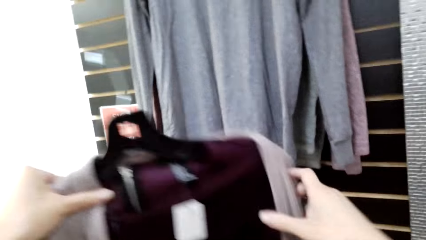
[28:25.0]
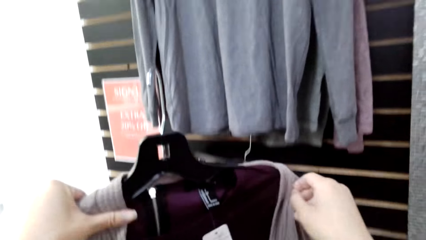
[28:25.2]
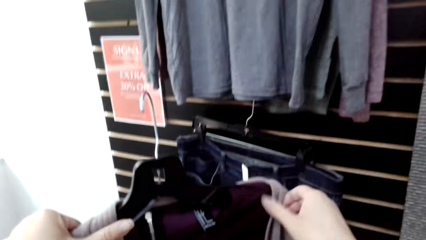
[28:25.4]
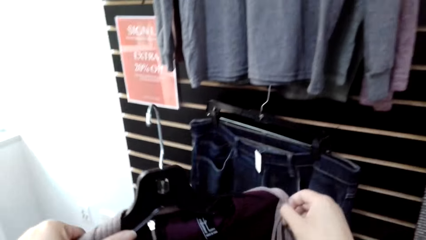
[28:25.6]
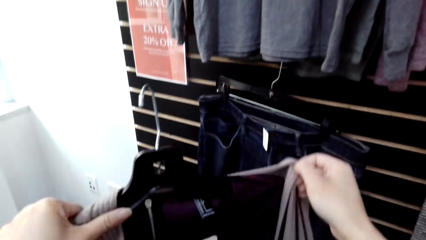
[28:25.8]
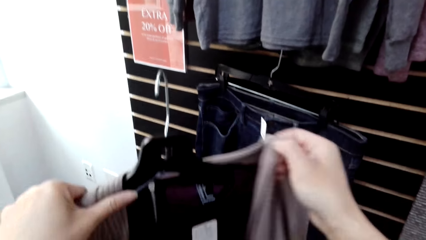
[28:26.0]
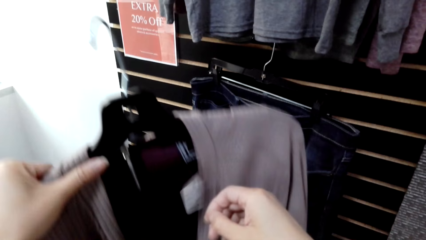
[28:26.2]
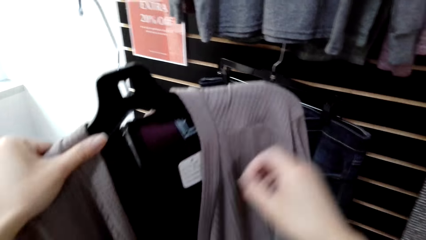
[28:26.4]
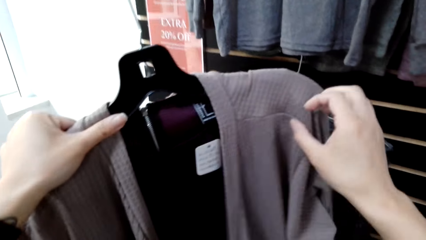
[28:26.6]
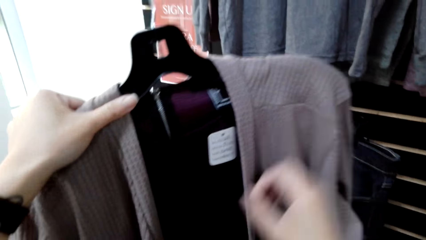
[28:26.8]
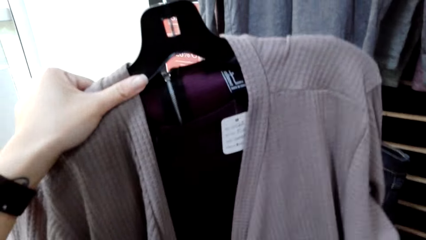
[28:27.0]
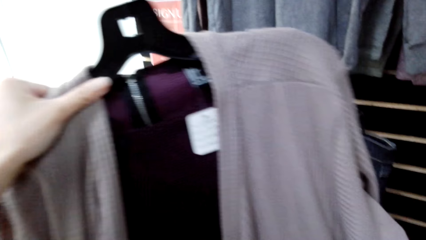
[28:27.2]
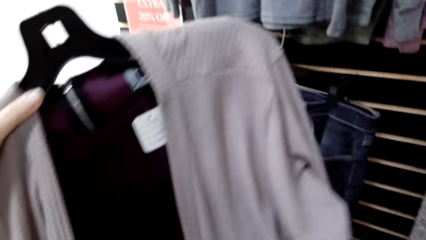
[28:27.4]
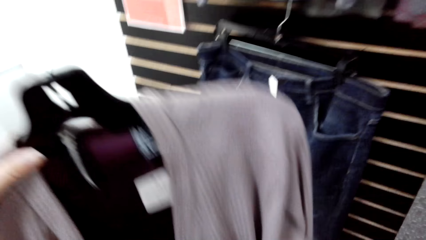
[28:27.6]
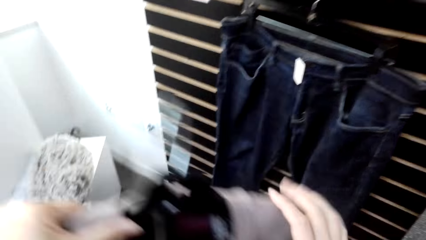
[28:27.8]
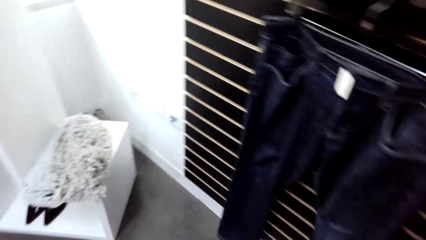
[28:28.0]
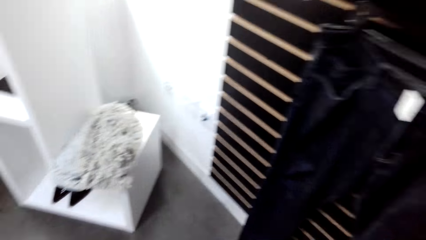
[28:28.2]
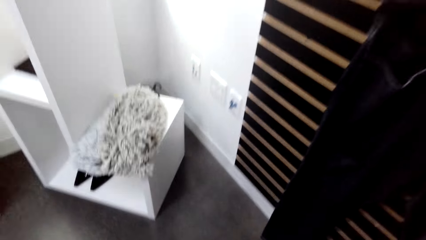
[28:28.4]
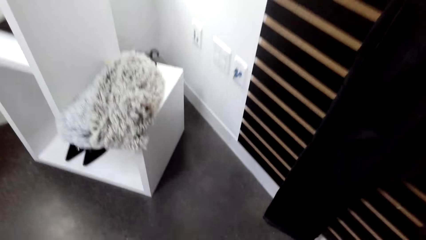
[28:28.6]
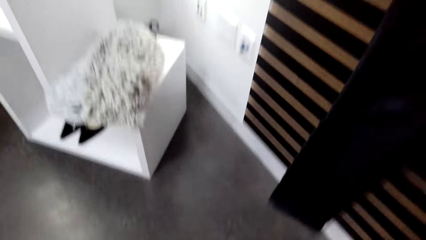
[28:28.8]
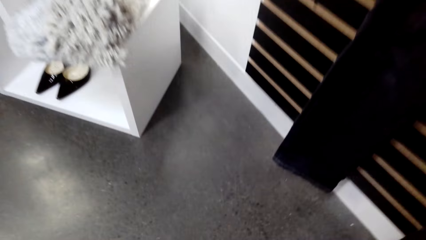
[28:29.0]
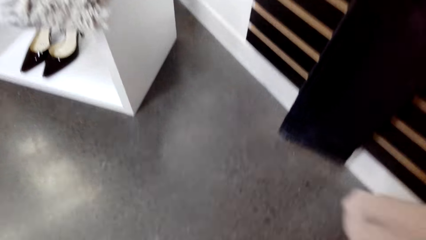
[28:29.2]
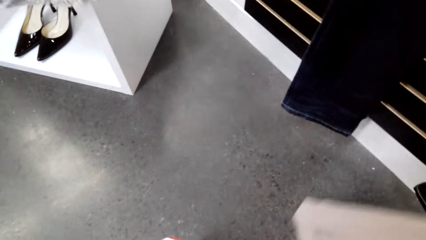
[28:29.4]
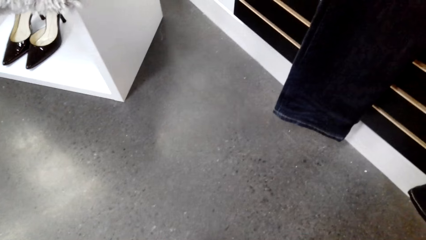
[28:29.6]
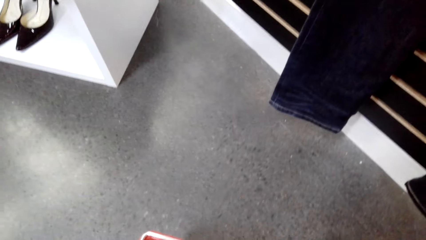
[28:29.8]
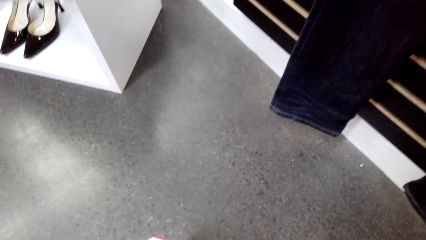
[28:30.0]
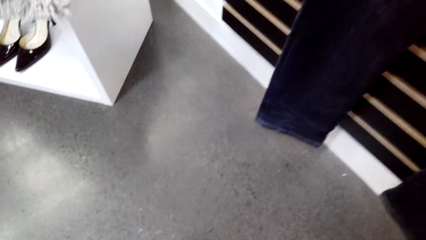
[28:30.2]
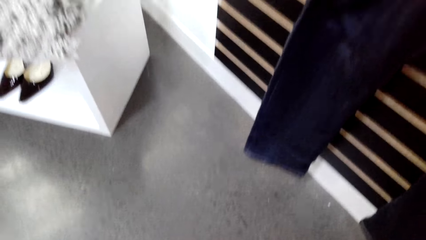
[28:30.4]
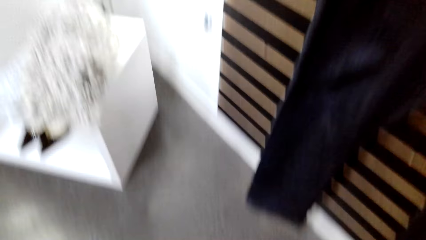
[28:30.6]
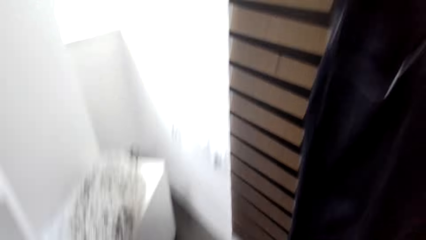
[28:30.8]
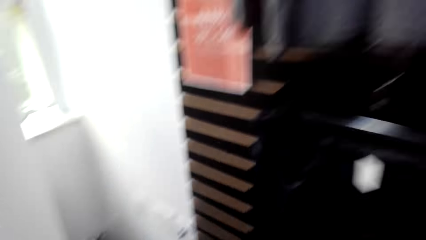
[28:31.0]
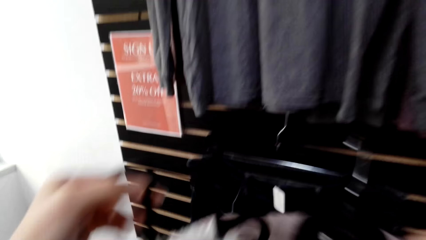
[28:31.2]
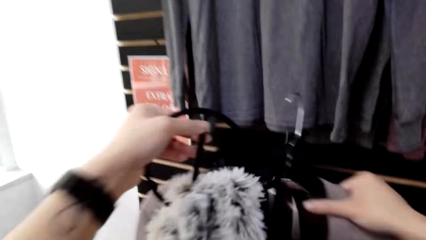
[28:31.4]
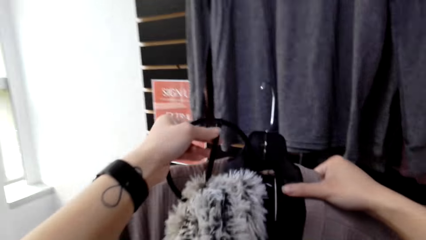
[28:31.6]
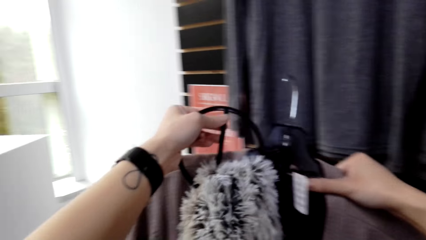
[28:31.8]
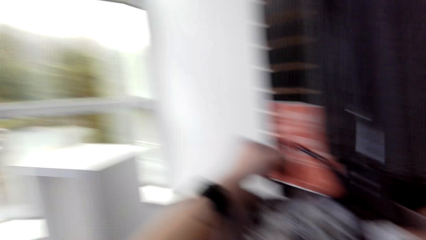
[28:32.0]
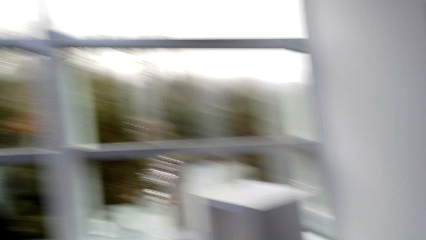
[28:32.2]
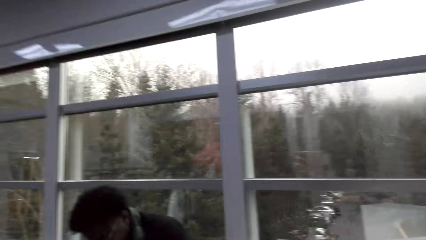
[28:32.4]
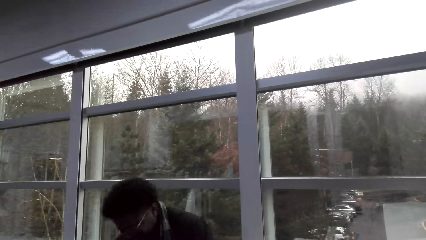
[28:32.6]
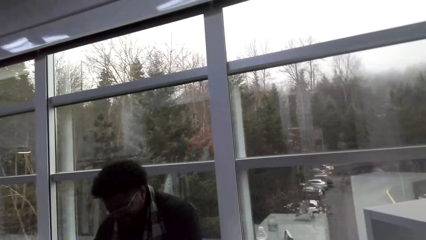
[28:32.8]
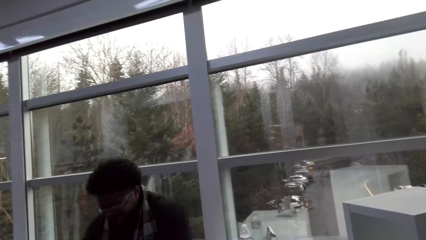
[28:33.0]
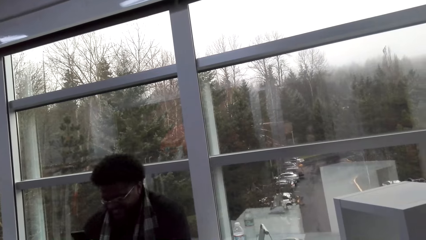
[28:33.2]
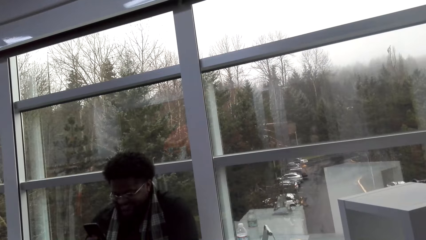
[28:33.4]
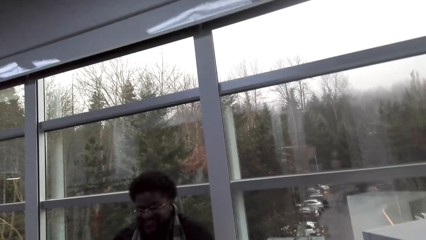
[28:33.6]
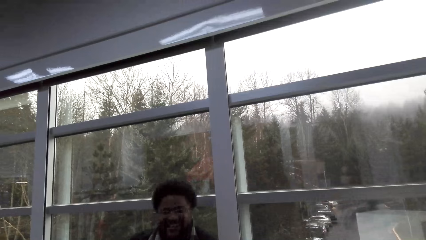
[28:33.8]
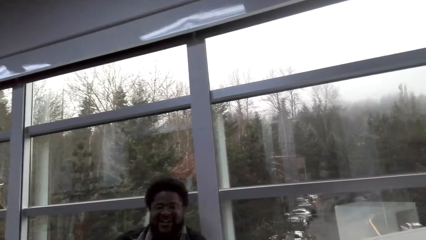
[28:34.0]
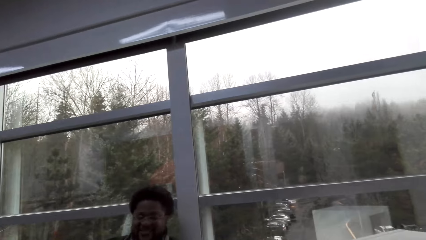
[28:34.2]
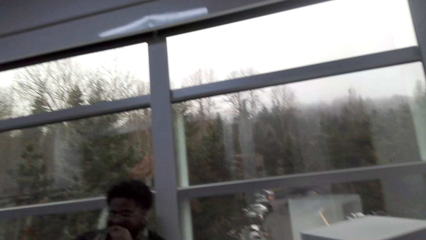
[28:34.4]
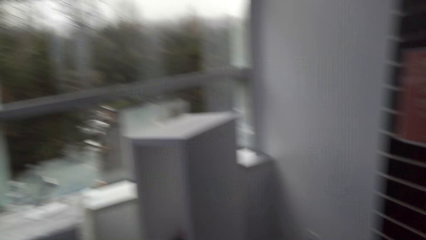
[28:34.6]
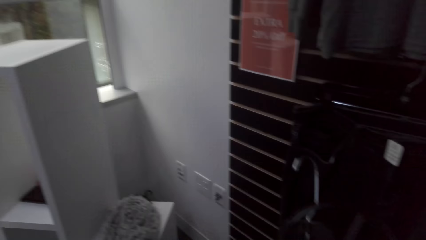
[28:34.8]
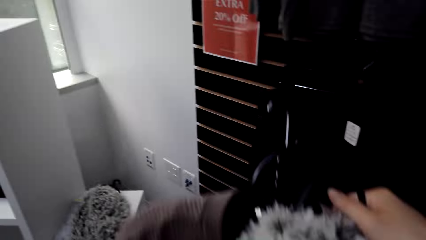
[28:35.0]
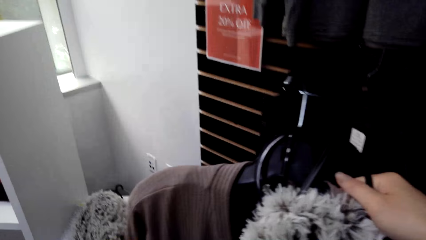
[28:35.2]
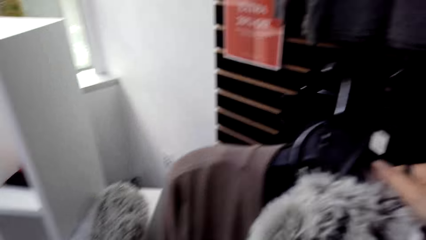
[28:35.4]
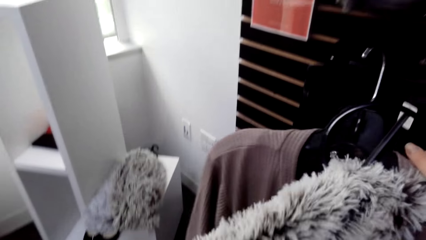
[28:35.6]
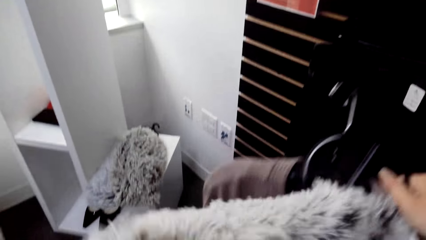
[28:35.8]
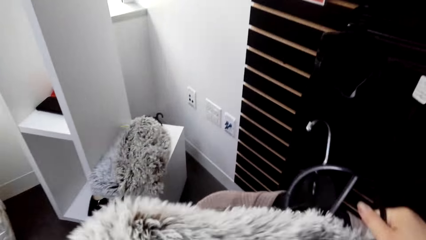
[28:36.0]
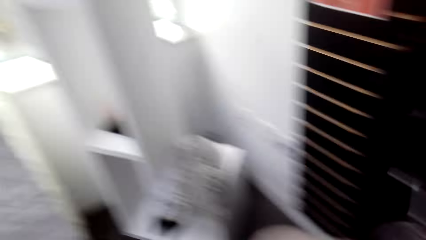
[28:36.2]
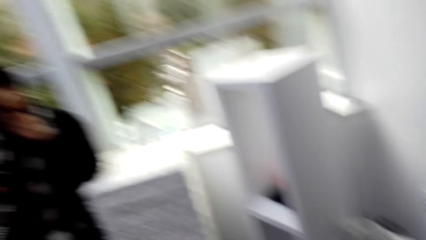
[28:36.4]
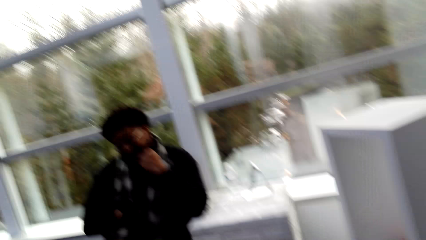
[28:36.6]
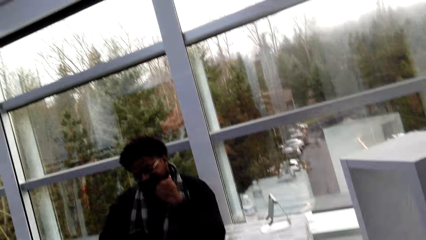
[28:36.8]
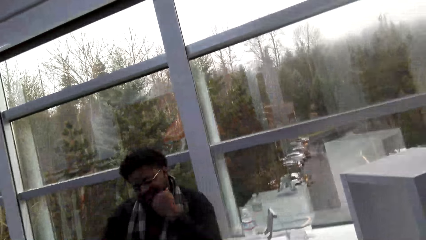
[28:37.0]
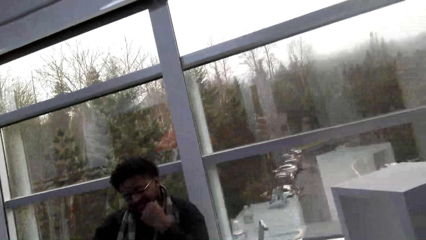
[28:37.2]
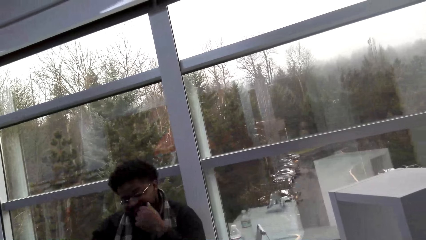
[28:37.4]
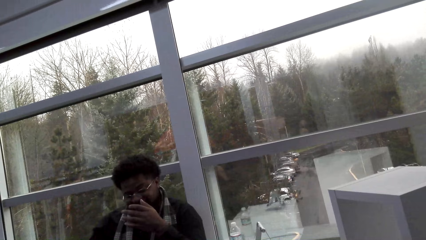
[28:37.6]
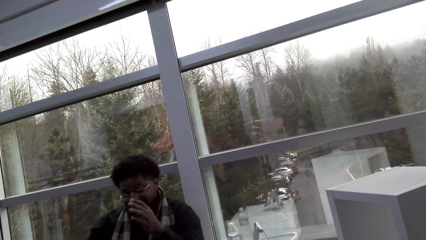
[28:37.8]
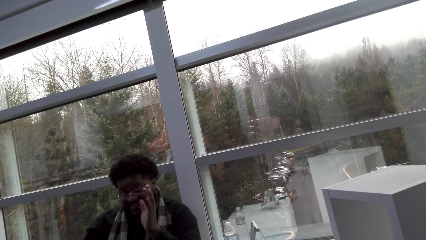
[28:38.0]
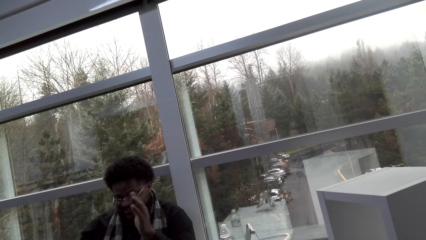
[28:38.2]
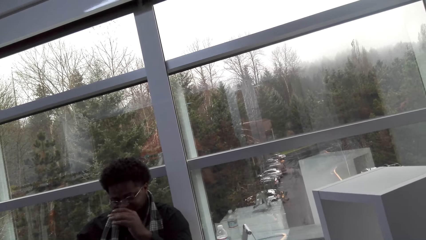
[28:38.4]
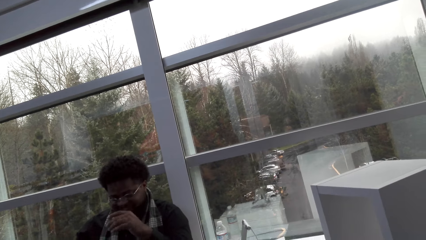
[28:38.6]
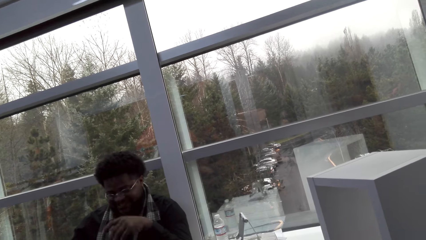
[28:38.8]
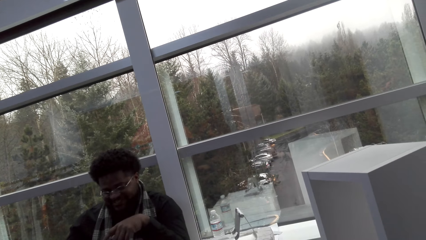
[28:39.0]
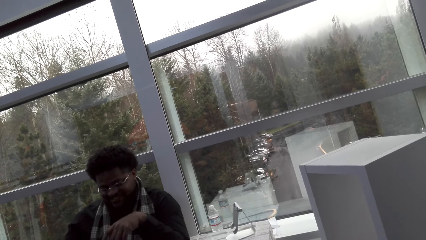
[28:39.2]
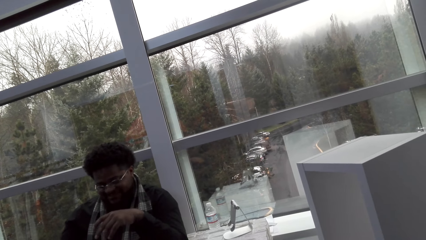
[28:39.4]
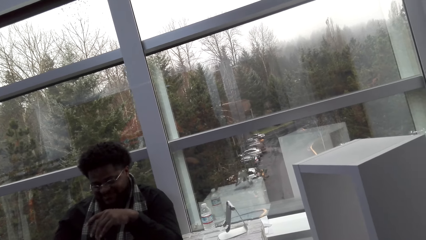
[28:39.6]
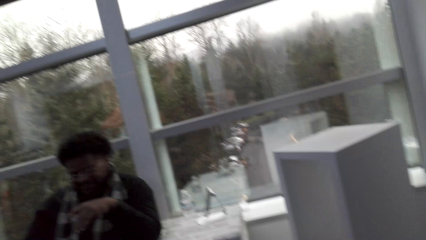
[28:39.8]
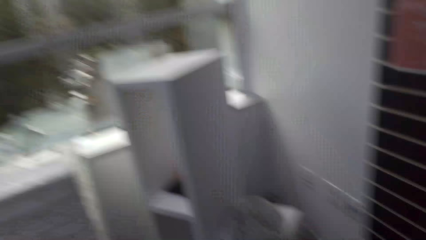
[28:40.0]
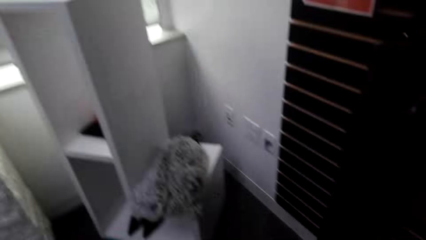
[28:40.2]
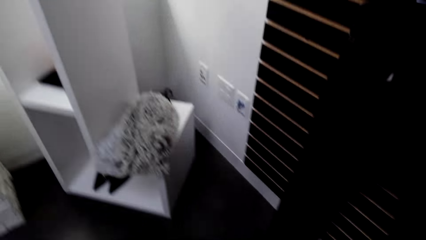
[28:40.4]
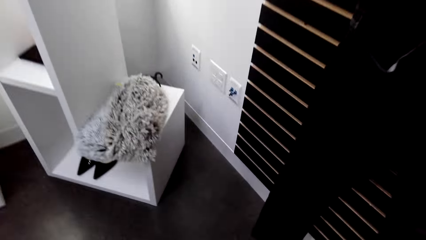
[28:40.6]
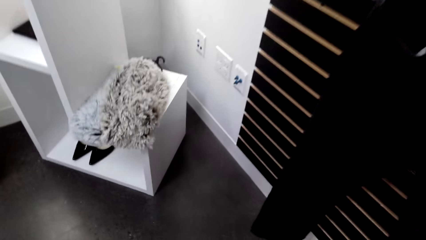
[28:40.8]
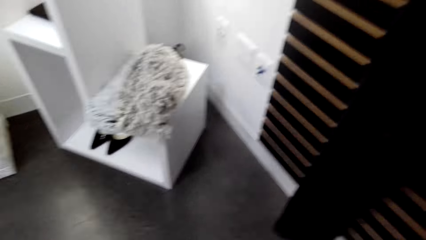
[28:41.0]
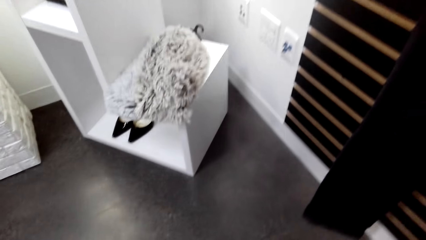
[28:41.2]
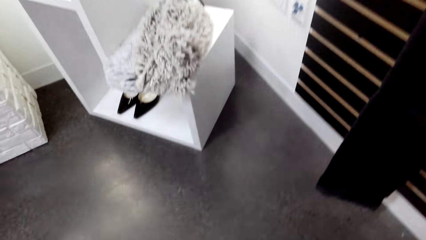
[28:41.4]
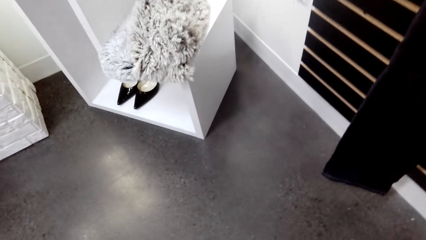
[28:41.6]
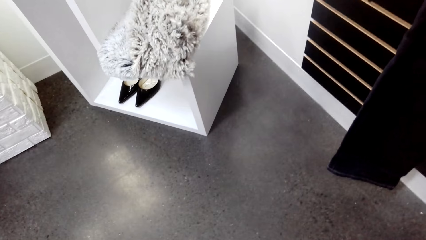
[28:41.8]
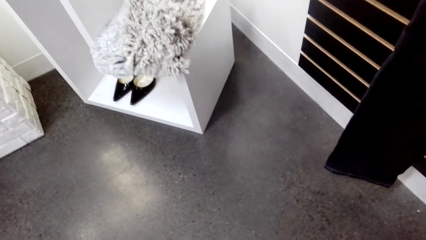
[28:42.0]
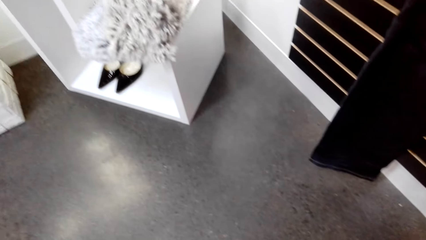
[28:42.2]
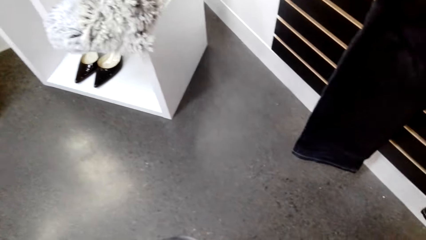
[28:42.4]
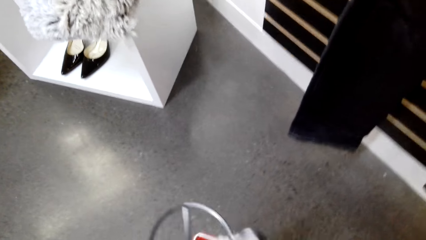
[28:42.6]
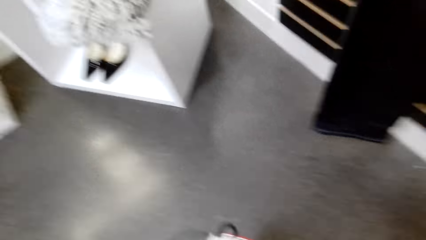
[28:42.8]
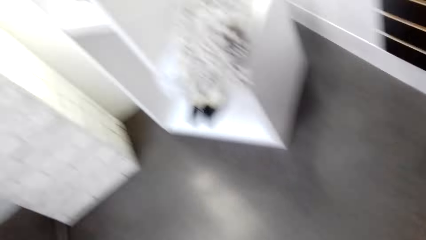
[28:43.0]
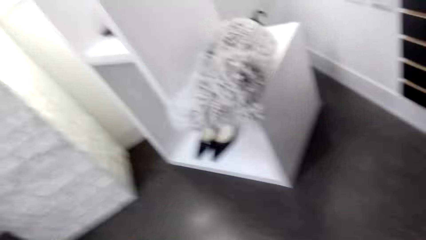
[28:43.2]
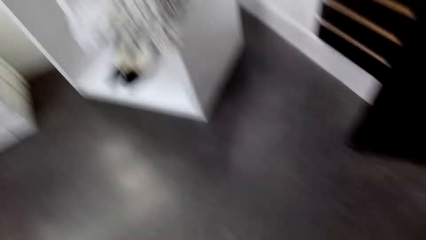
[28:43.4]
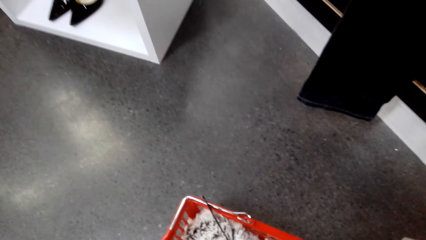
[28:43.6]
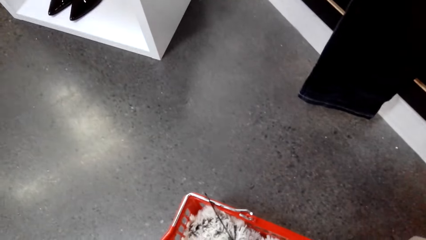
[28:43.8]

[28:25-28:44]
The camera wearer picks up a scarf. They converse with a man. The man converses with the camera wearer. The camera wearer converses with the man. The man converses with the camera wearer. The camera wearer converses with the man.
